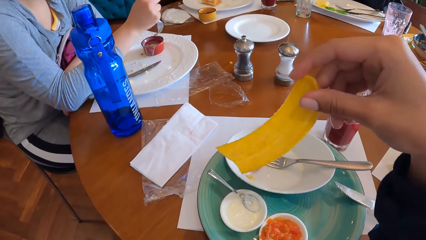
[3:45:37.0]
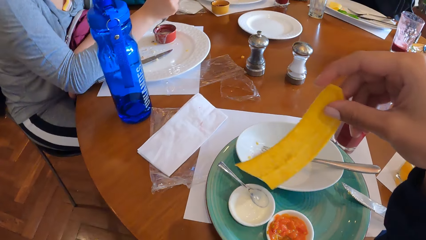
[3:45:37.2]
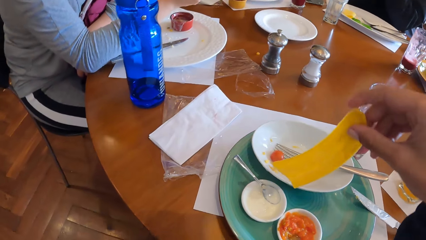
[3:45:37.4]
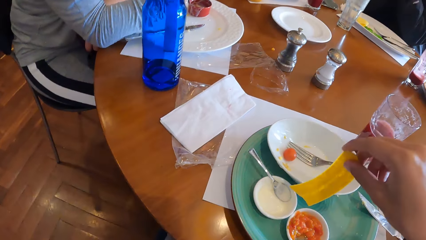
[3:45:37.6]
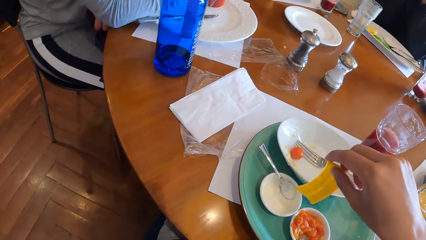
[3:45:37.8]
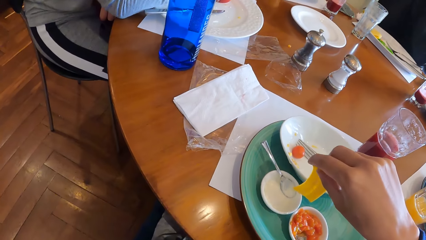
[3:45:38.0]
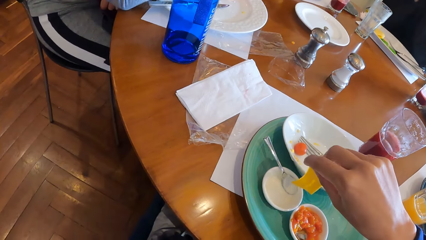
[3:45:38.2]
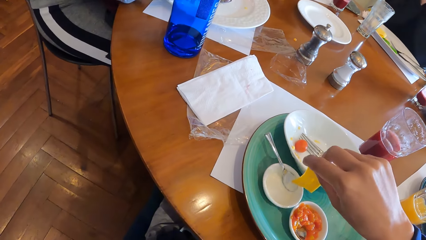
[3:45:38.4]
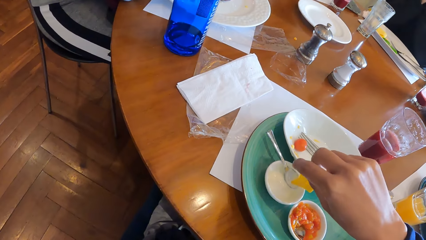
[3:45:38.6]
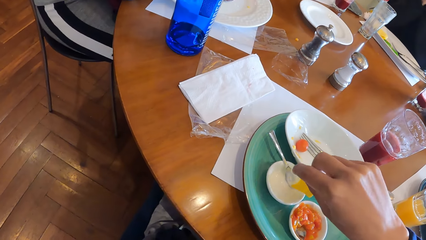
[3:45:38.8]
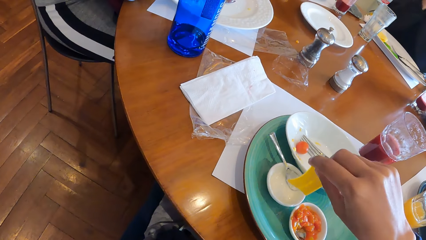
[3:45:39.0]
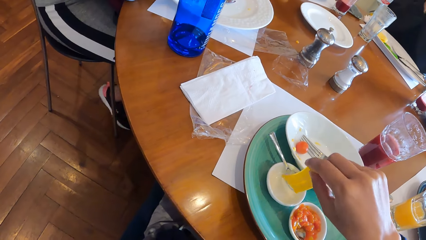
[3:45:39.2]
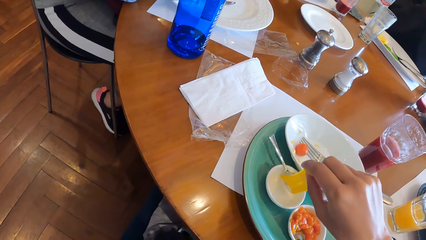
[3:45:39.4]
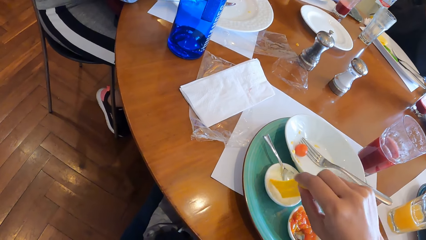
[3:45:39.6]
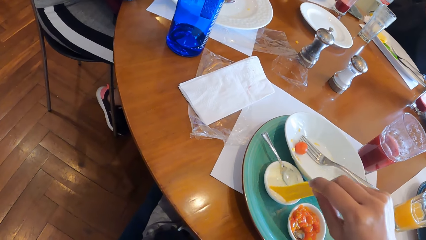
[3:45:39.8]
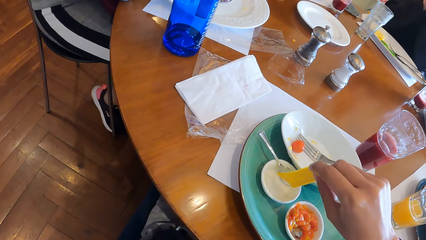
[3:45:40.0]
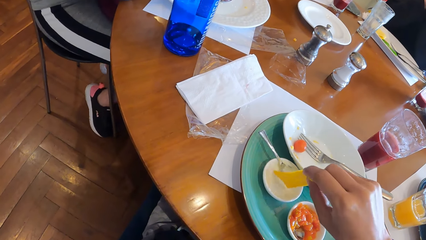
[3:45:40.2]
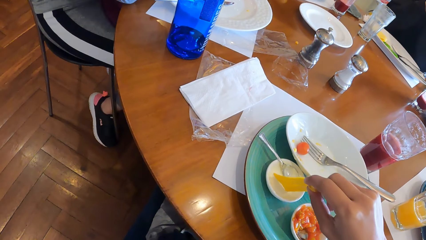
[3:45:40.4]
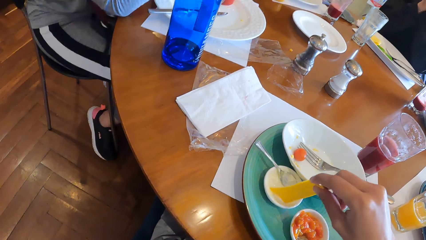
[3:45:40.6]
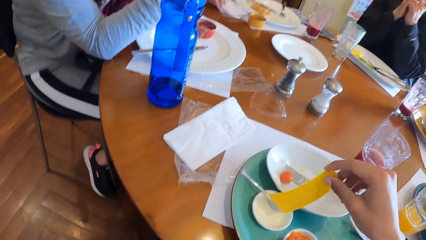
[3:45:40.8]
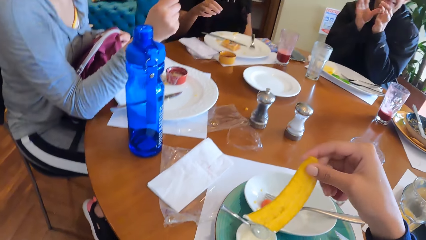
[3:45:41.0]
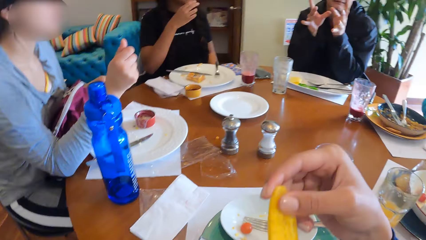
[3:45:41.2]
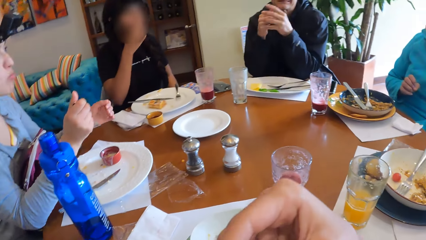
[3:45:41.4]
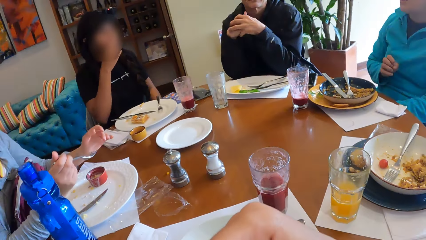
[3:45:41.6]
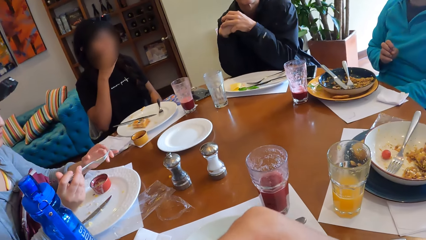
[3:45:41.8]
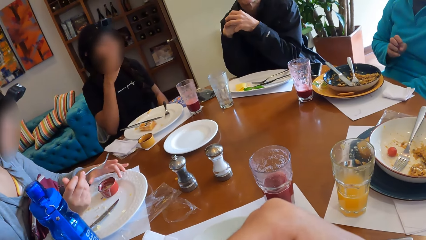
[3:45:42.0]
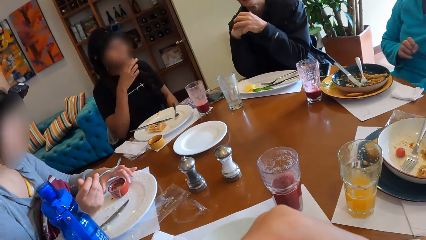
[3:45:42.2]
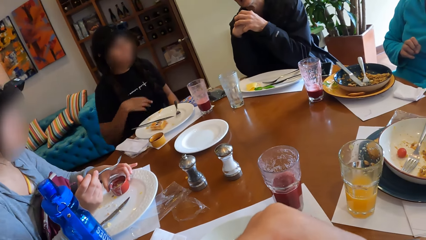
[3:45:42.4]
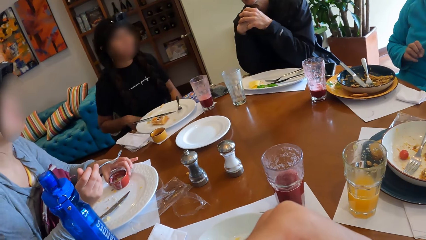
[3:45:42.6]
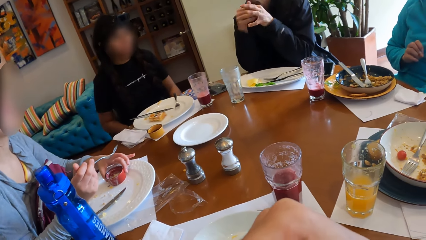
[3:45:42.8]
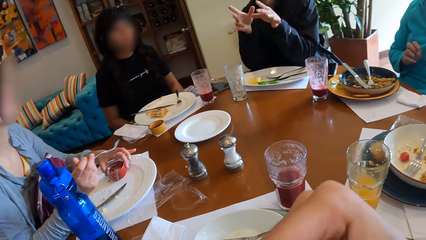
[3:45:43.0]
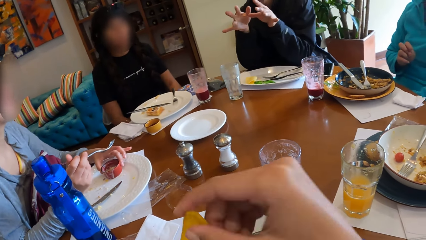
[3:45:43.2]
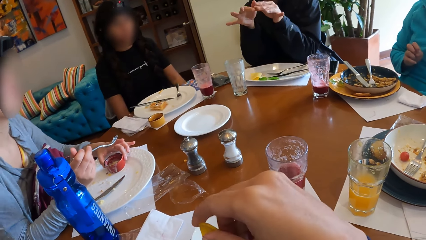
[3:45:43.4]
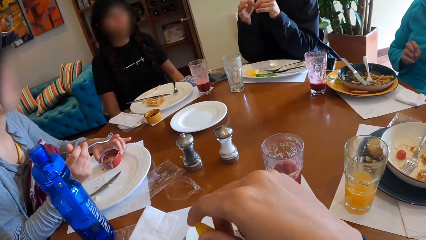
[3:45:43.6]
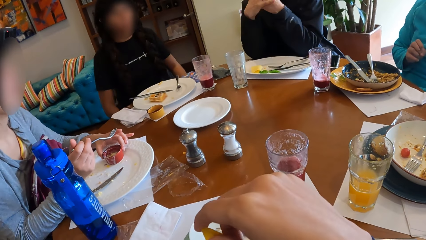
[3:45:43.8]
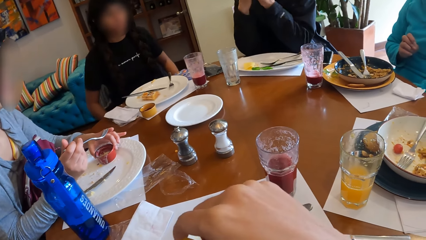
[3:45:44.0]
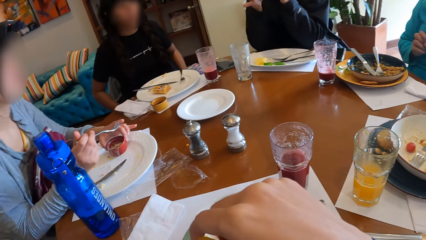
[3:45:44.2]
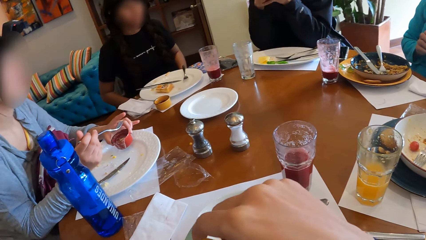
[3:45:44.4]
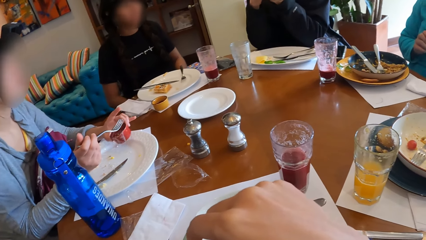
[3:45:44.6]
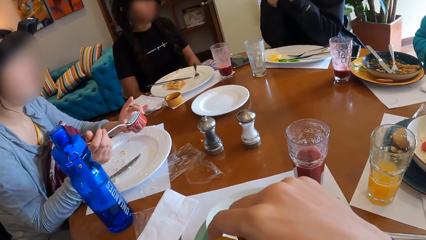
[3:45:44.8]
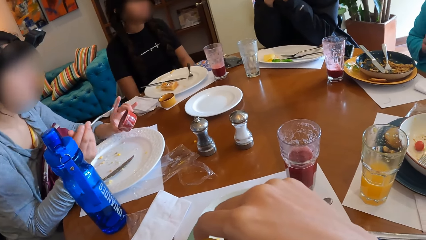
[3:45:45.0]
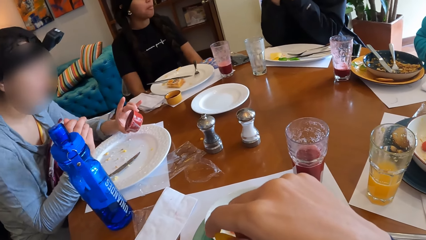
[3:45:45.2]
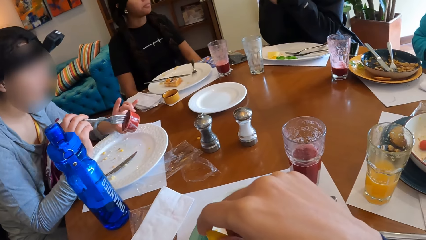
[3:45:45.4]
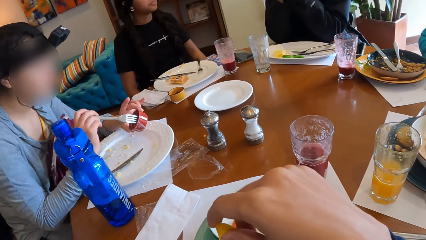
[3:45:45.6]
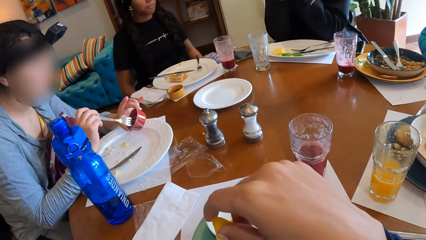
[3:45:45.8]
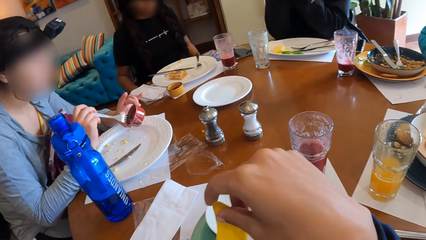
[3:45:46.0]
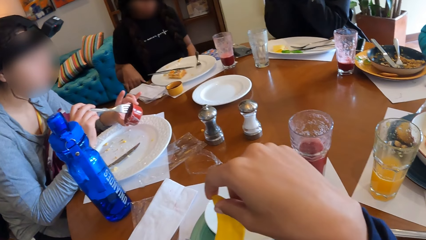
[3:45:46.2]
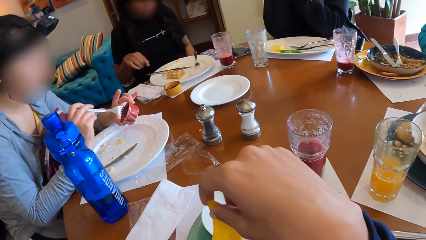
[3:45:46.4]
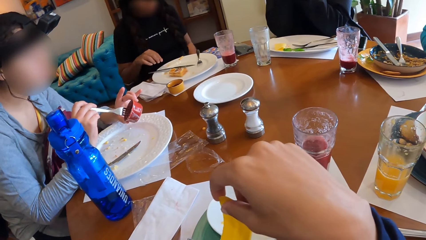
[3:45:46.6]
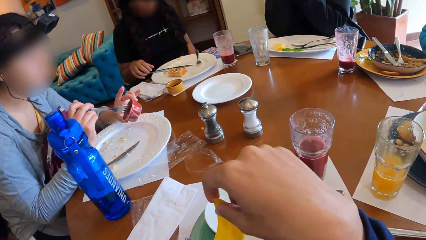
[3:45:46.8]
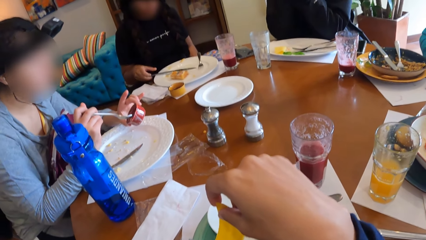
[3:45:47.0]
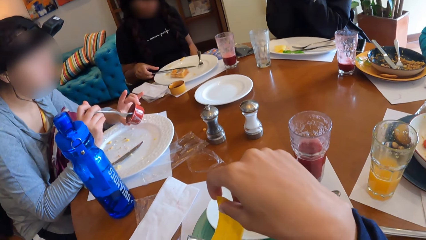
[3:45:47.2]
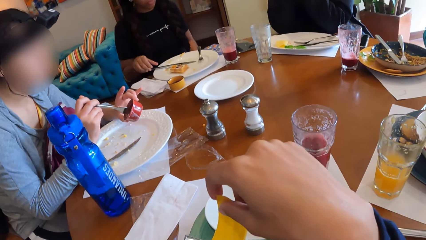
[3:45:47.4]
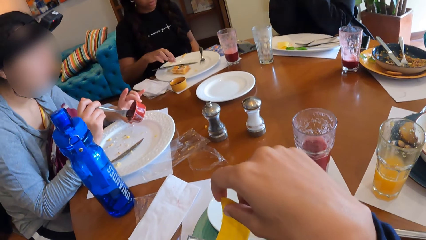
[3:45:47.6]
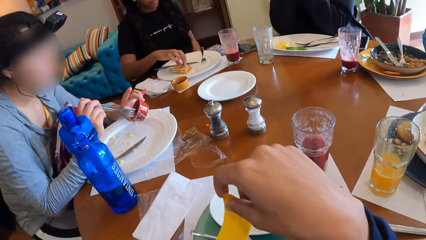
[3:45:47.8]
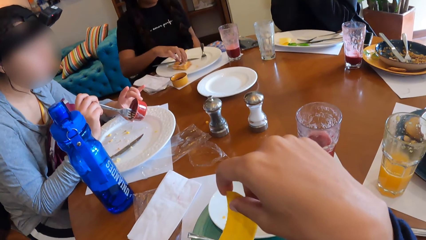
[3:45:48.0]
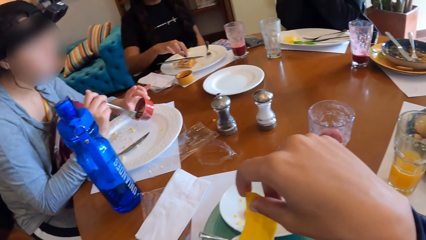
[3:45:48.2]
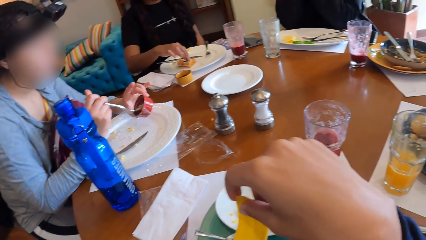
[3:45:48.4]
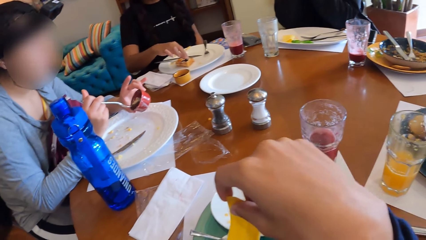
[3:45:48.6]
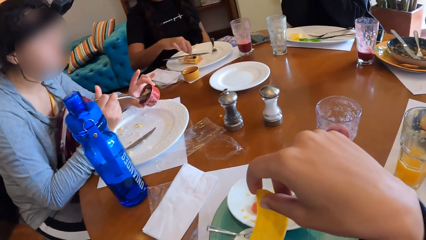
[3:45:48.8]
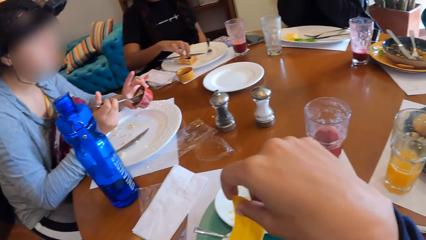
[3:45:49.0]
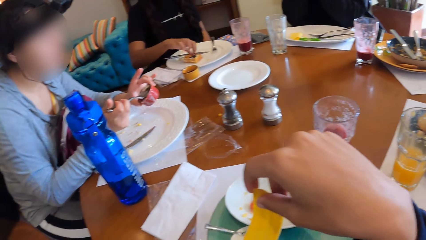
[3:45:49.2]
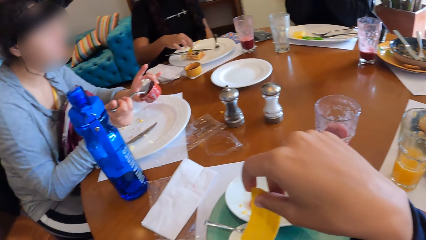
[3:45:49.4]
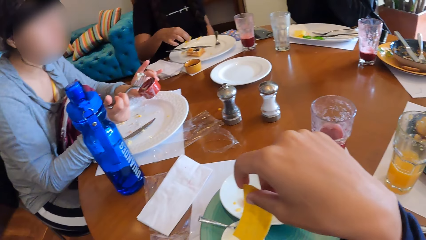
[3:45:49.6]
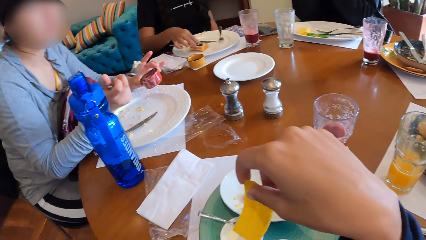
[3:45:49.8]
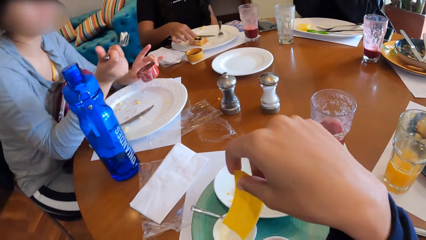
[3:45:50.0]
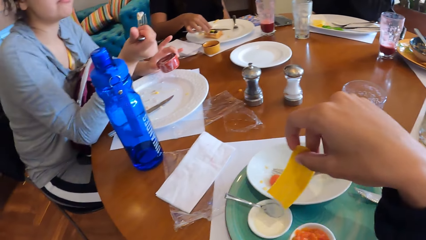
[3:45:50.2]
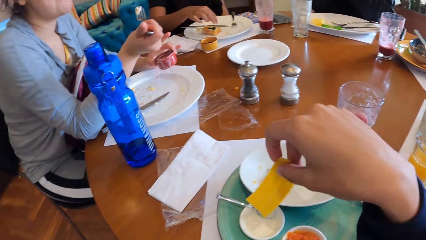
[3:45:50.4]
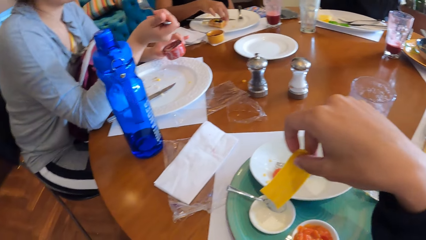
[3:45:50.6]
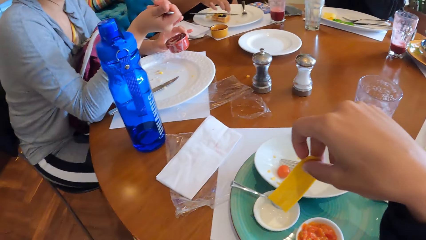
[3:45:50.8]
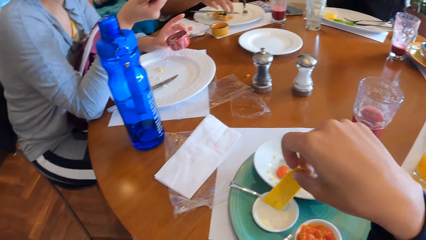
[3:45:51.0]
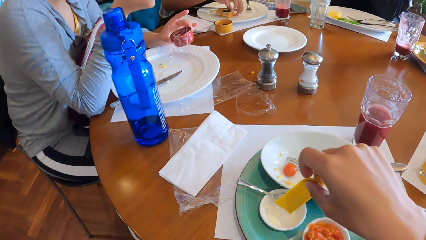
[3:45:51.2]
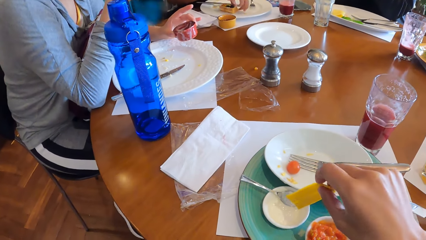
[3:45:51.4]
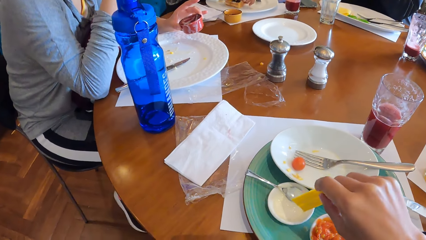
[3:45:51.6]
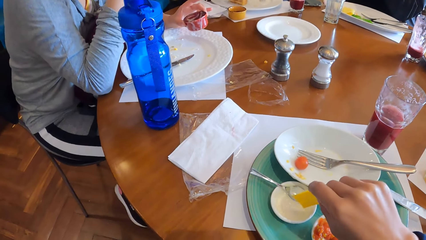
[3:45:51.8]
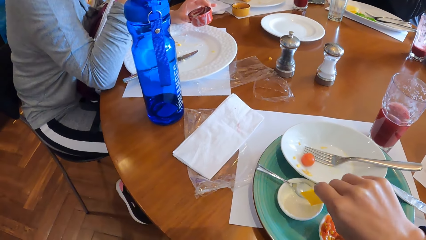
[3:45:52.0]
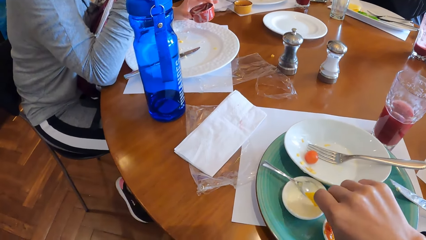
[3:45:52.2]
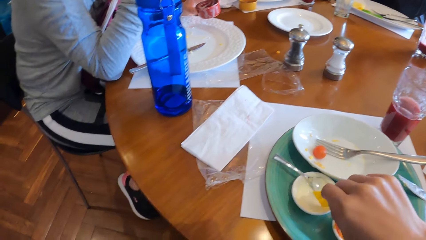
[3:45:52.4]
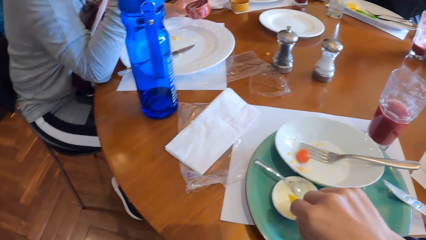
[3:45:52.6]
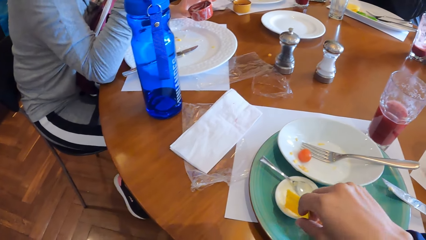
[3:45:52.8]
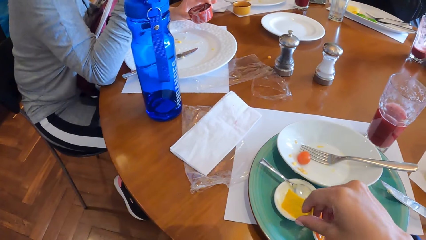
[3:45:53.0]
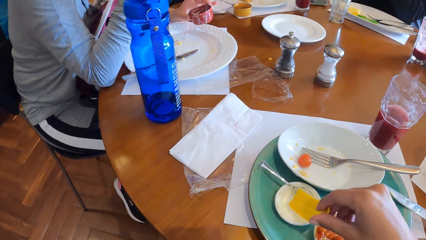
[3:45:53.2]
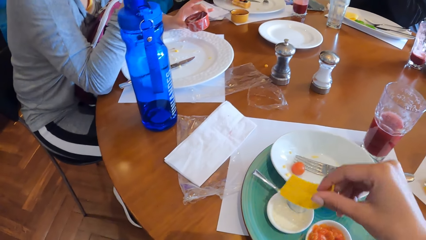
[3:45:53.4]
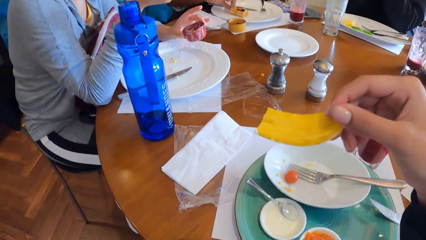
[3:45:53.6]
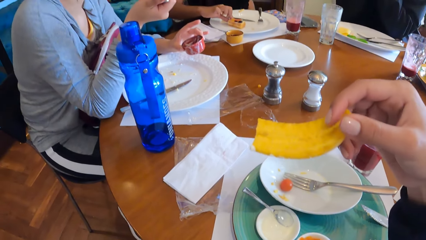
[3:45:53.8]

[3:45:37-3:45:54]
The camera wearer dips the chip in the cream with her right hand. She eats the chip with her right hand. A man makes a gesture. A woman picks up a bowl from the plate with her left hand and eats food from the bowl with the fork in her right hand. The camera wearer dips a snack in a bowl.
